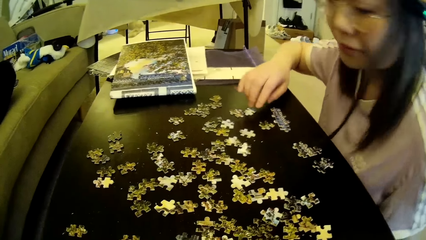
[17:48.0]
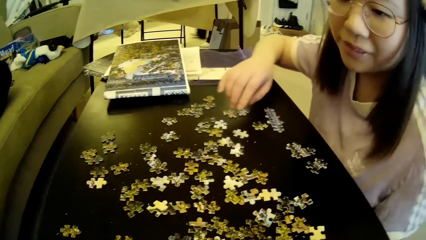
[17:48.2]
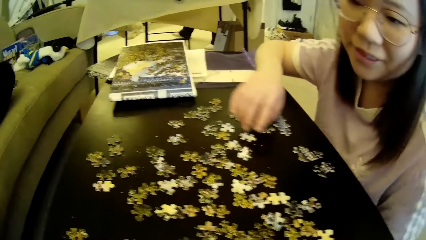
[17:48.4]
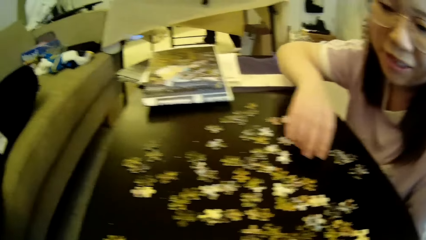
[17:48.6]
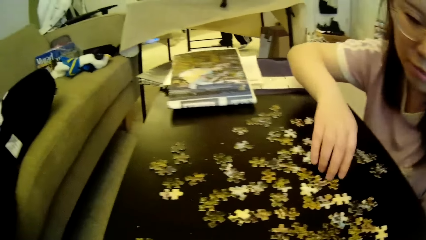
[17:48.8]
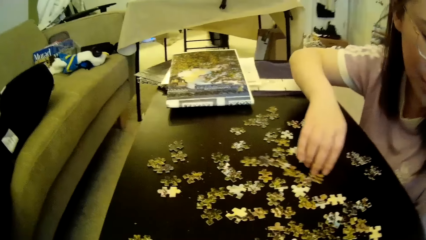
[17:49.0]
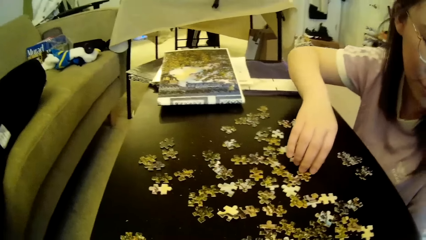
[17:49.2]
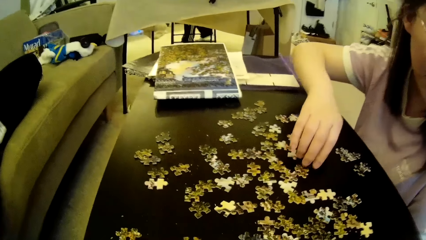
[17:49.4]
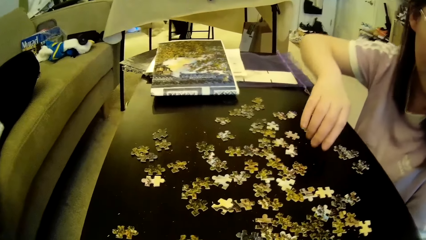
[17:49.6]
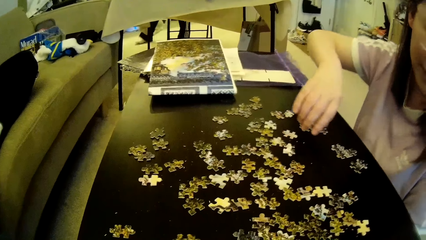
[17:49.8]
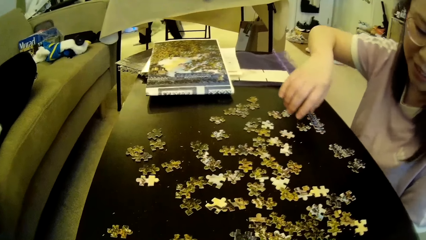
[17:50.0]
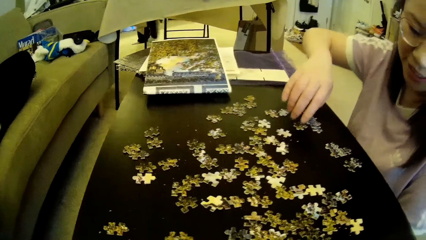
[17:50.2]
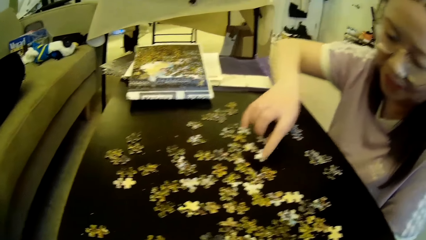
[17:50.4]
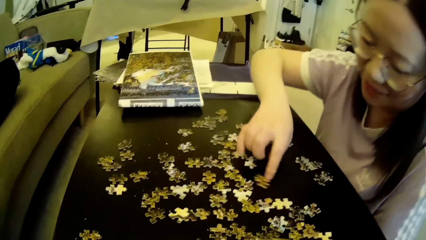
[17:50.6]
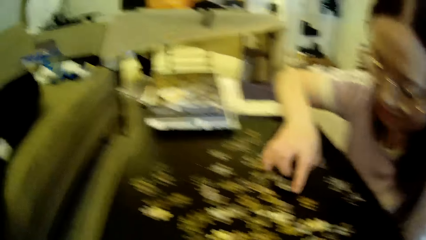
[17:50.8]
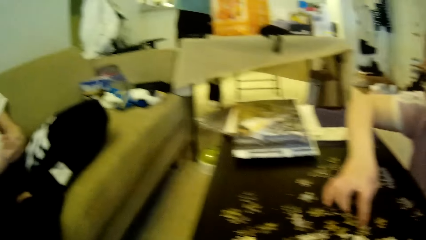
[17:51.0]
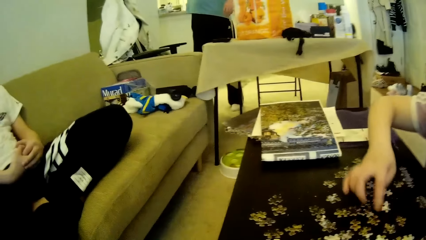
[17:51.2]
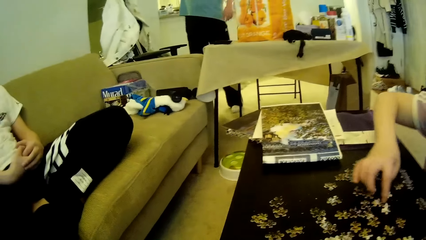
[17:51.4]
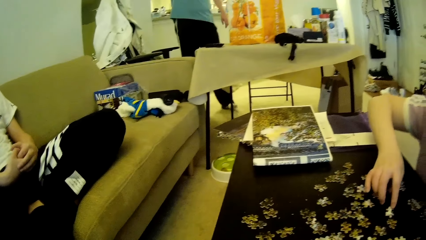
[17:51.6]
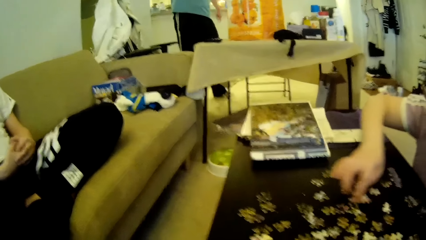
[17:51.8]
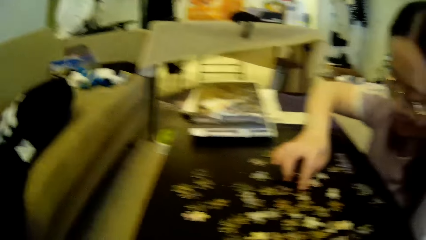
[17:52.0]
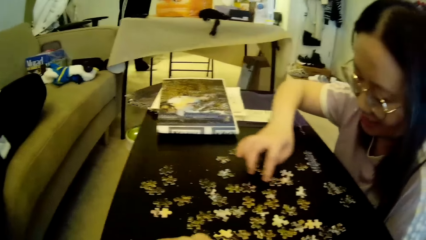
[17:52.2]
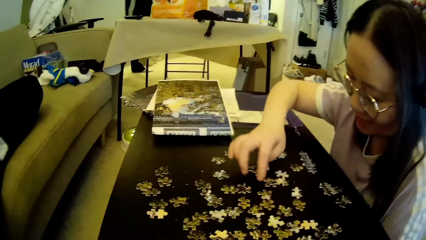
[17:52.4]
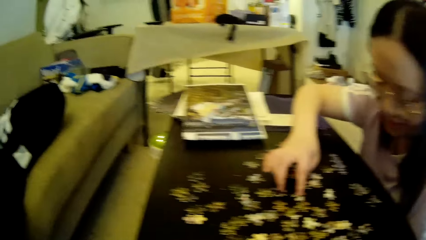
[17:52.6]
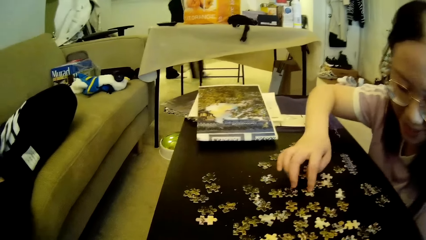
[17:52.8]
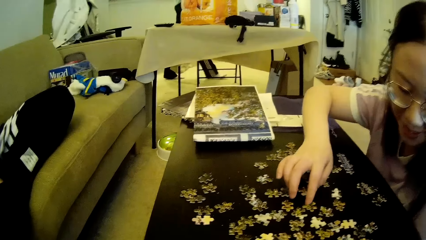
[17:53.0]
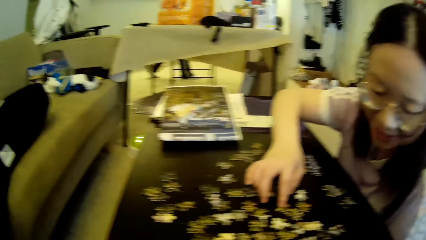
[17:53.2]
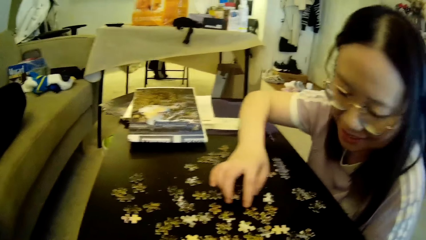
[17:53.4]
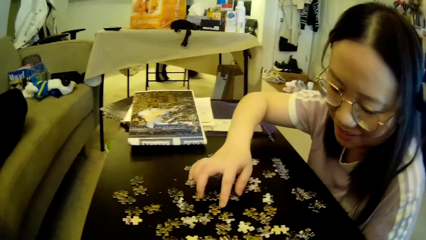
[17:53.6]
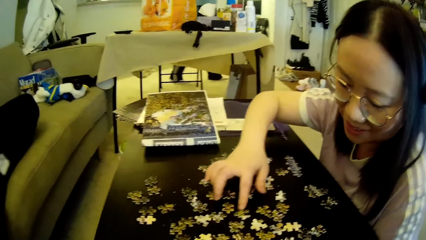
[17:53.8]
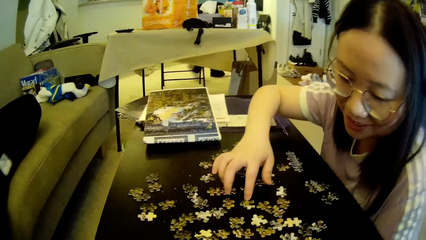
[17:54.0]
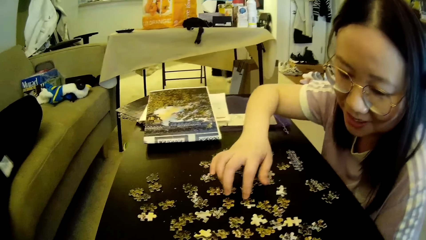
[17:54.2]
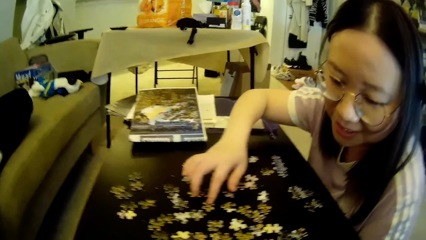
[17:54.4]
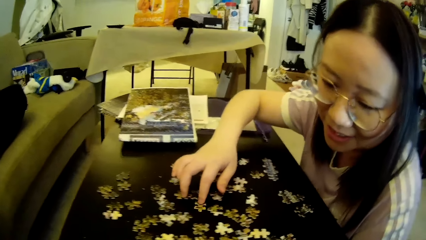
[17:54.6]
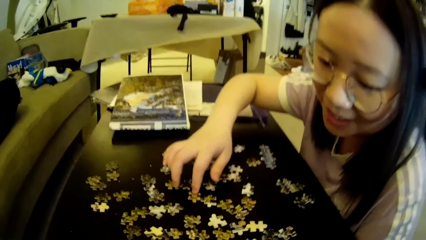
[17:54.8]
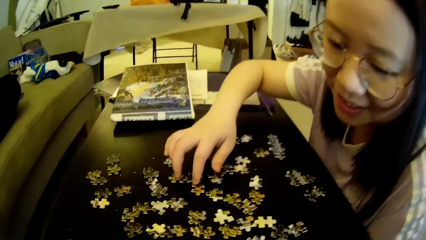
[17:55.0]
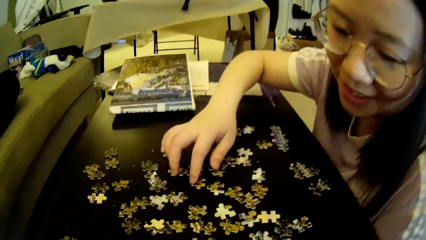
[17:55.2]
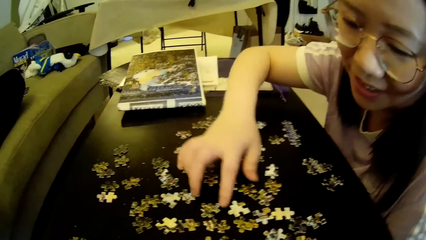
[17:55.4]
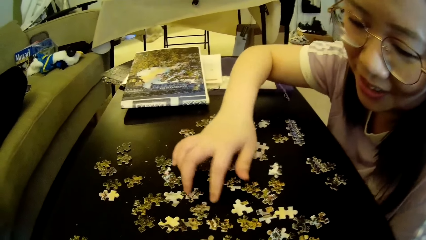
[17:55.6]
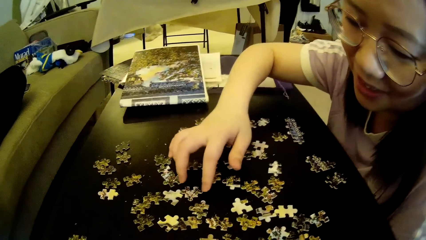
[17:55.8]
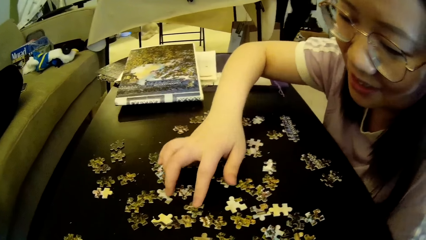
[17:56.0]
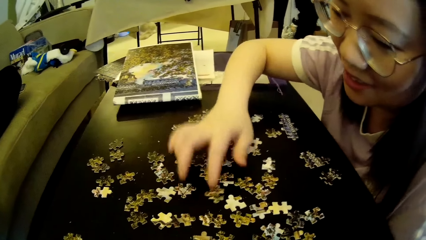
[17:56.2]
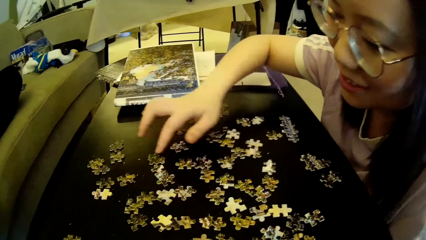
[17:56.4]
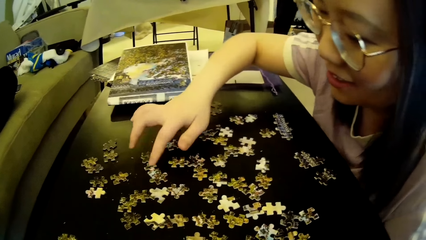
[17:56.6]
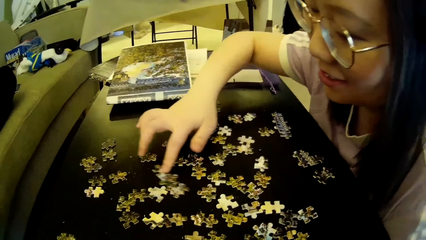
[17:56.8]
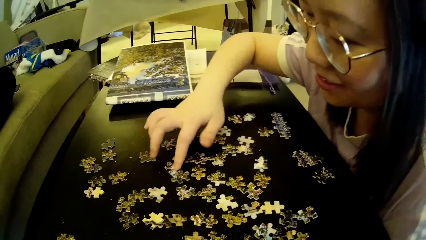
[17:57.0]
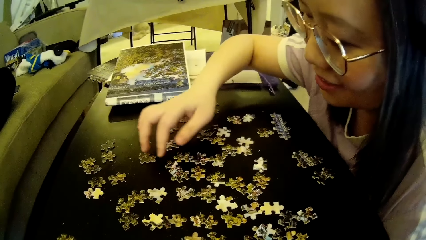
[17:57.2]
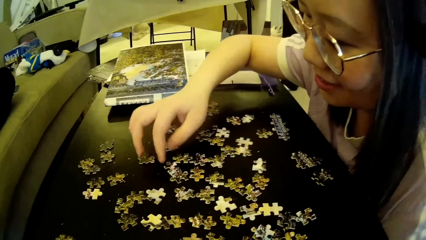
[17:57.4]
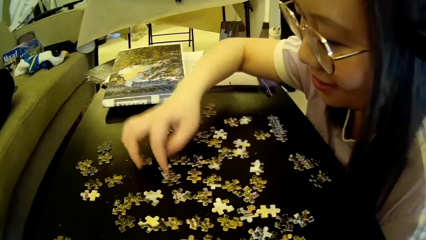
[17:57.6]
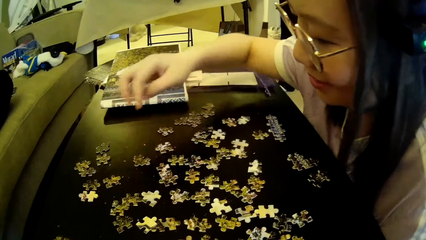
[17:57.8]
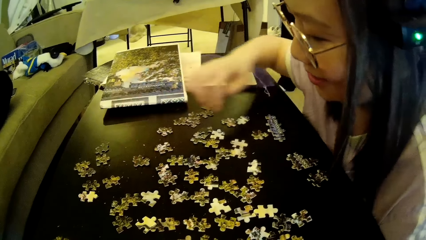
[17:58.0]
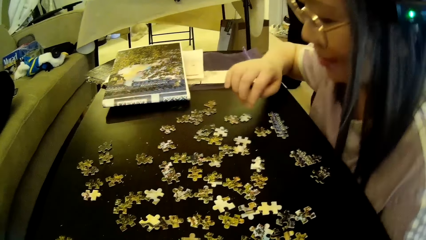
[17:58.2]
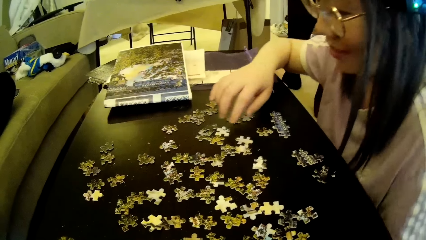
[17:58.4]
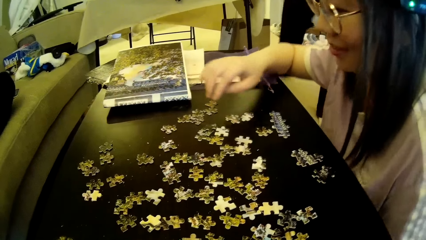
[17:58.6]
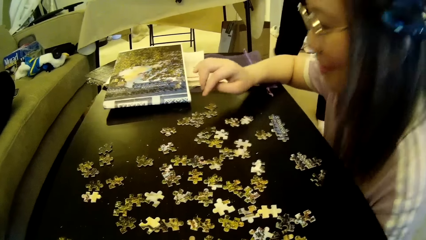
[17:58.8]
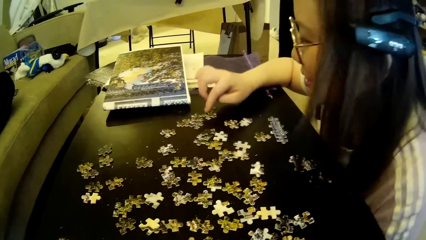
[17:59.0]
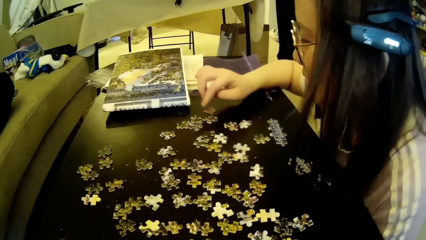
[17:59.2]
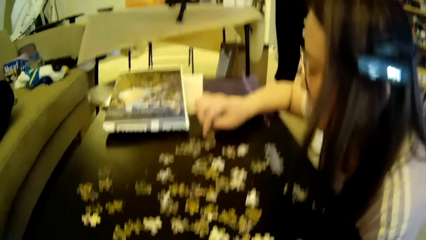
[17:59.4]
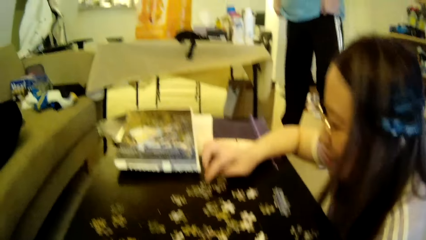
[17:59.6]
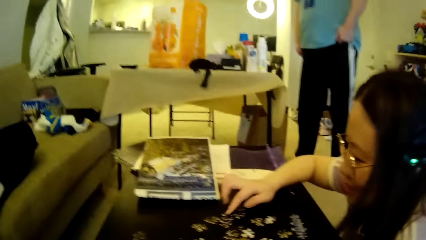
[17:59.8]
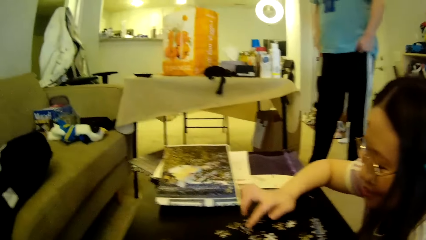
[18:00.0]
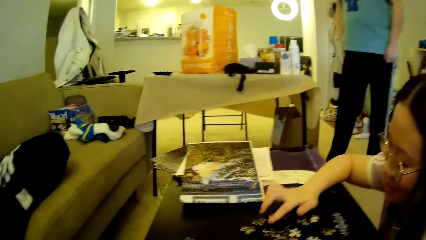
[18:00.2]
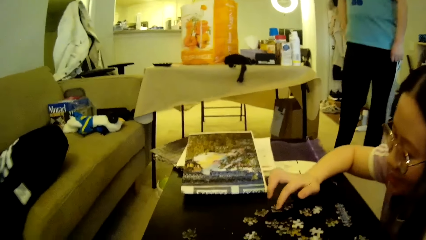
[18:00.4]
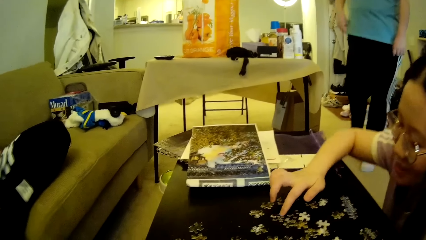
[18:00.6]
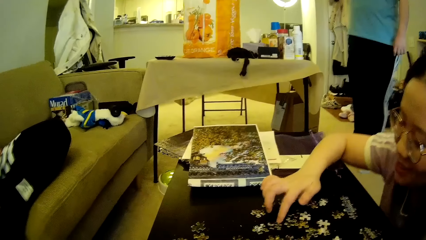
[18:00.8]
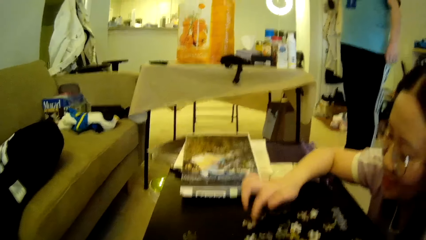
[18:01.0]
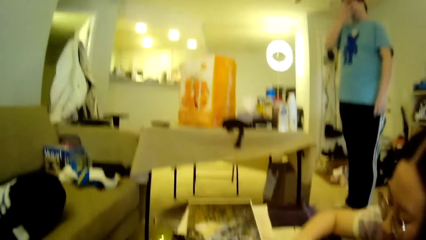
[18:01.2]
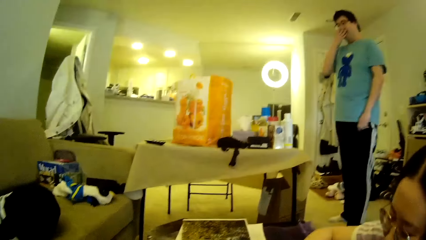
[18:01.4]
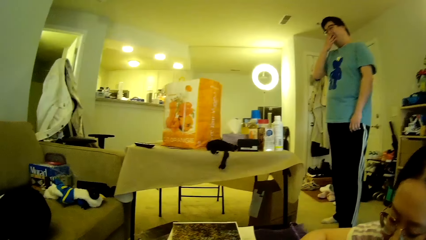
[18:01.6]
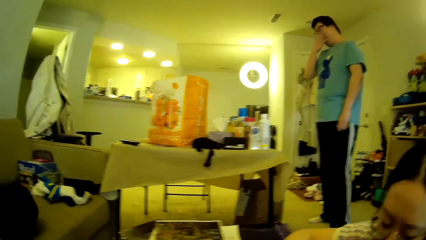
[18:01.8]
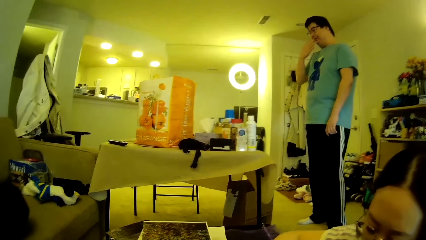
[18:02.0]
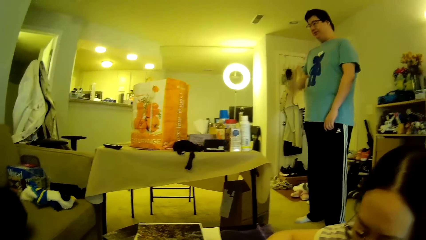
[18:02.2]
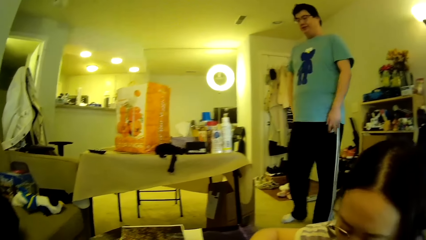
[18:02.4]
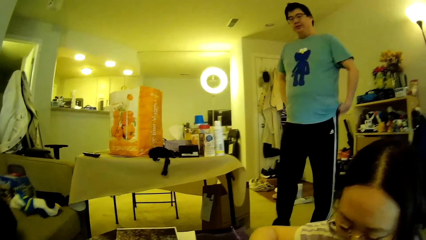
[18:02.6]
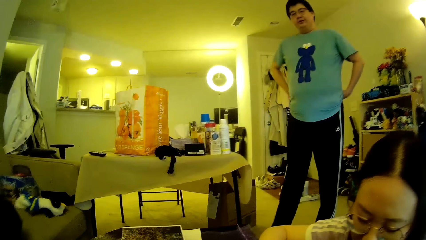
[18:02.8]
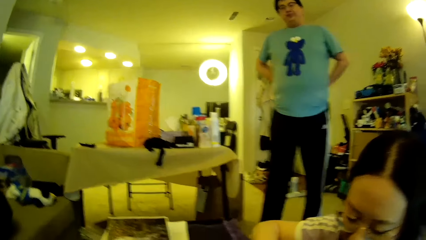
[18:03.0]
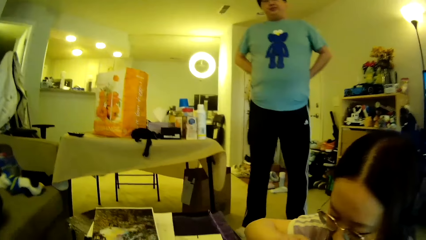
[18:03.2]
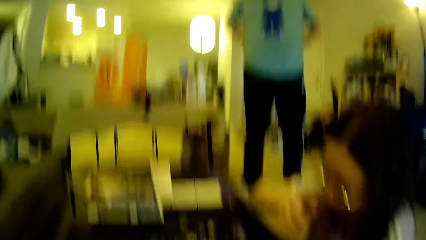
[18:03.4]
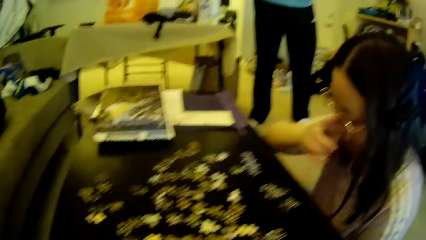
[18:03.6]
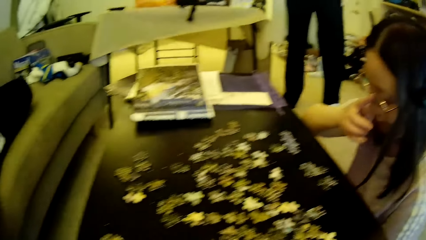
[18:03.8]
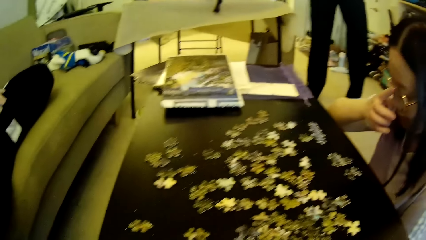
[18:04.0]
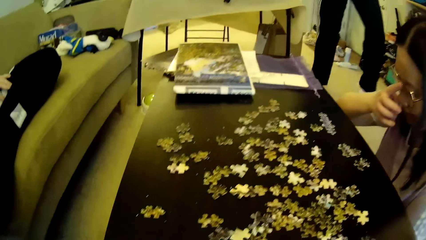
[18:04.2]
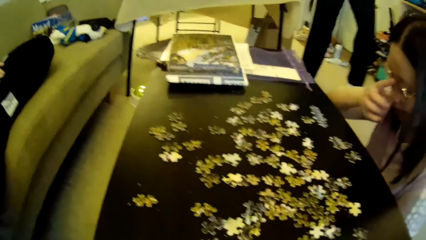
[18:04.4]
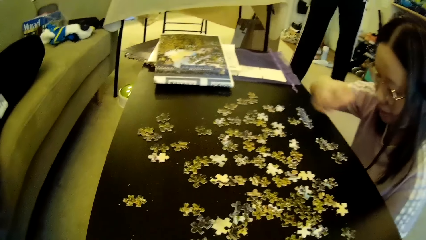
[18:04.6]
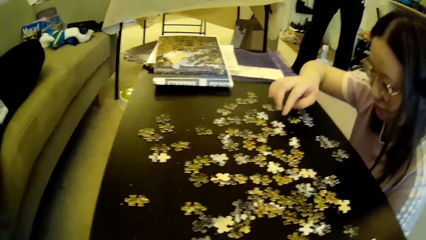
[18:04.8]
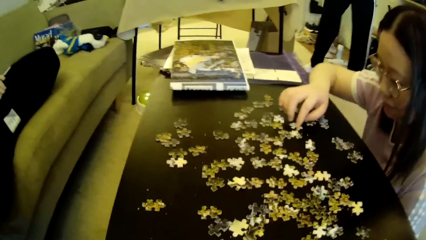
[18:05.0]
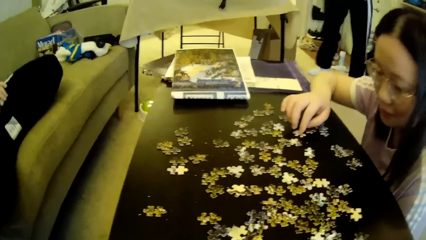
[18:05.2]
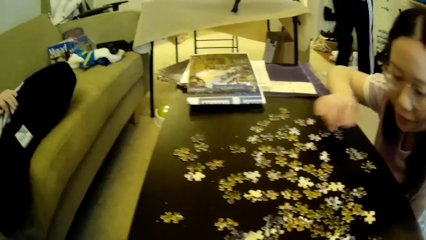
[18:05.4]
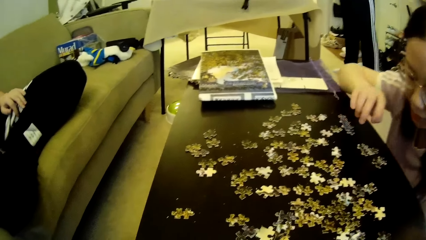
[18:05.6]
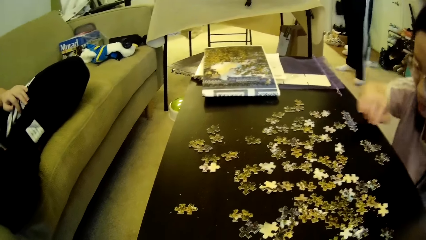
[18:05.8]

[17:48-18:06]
A lady looks around. A man walks around in the house. The man steps forward. The camera wearer looks around. The lady moves the model pieces. The man steps forward. The lady moves the hand. The camera wearer looks around. The man wipes the face with a hand. The man puts the hands on the waist. The man adjusts the hands. The camera wearer looks around. The lady adjusts the glasses. The man steps forward. The lady adjusts the puzzle pieces on the table.
